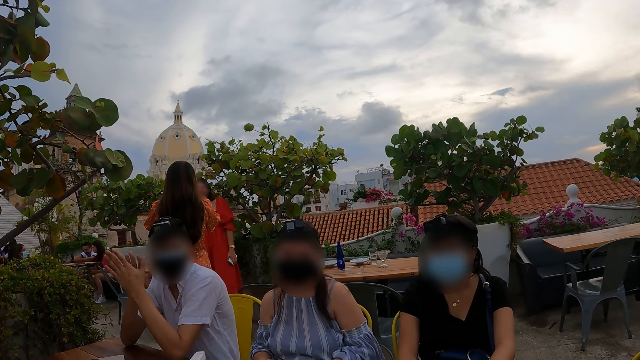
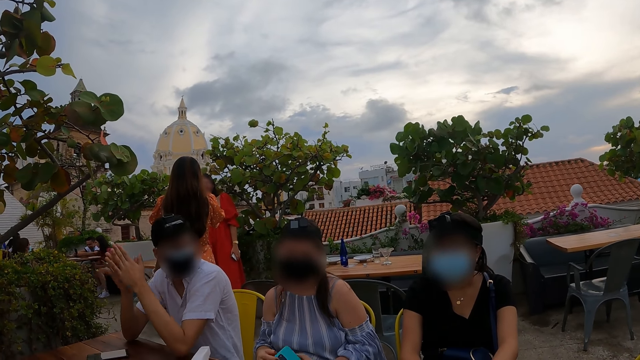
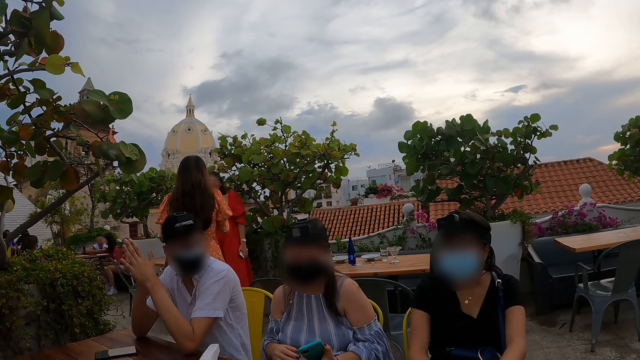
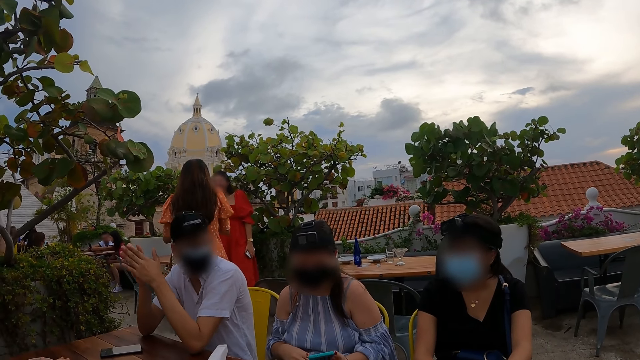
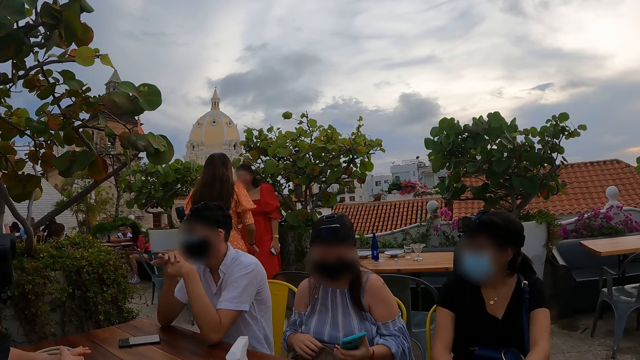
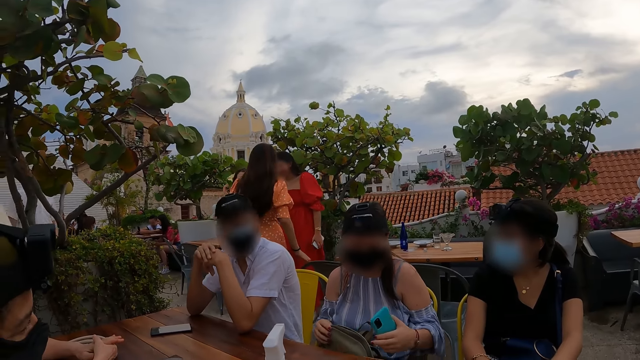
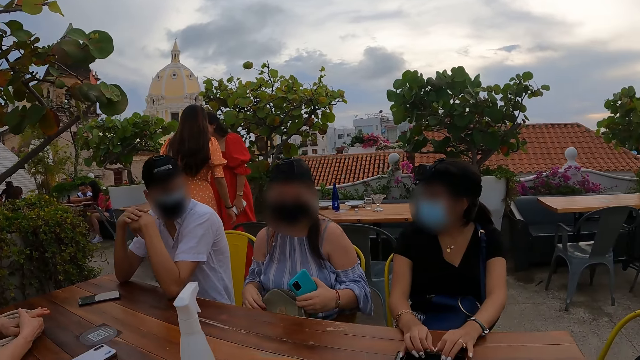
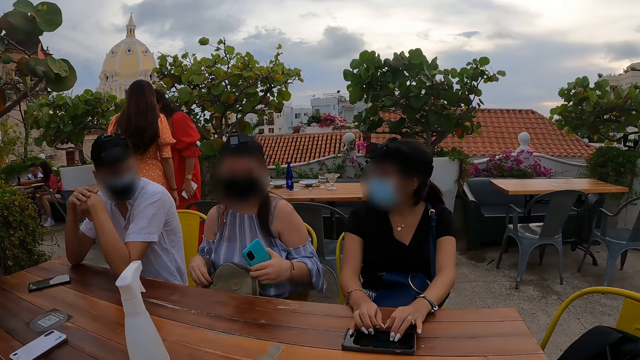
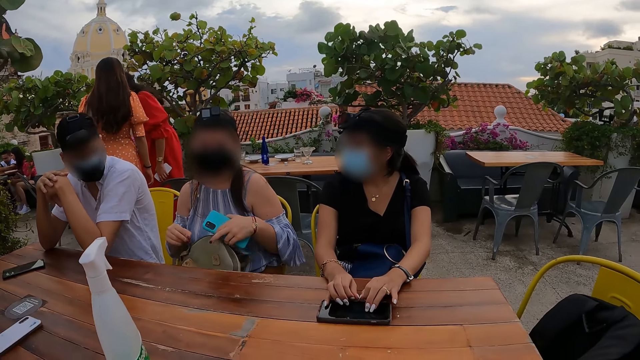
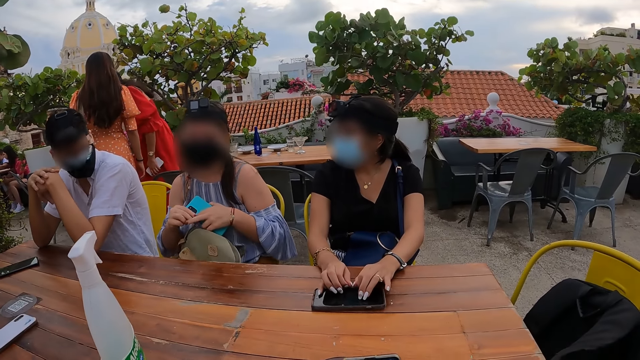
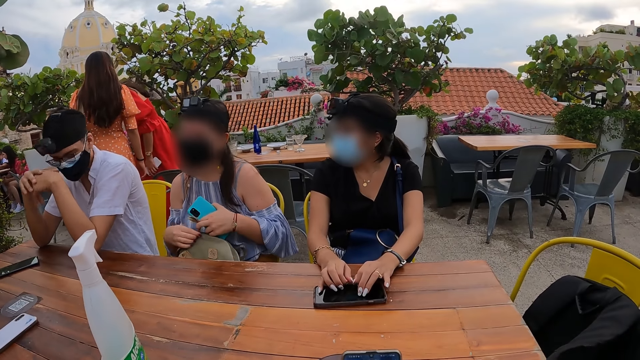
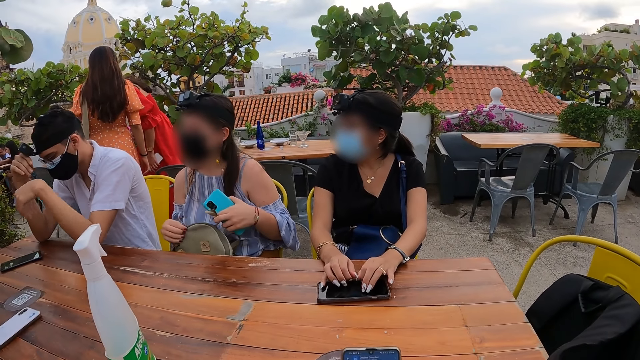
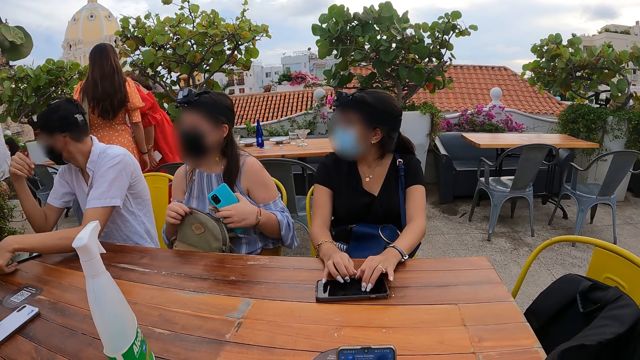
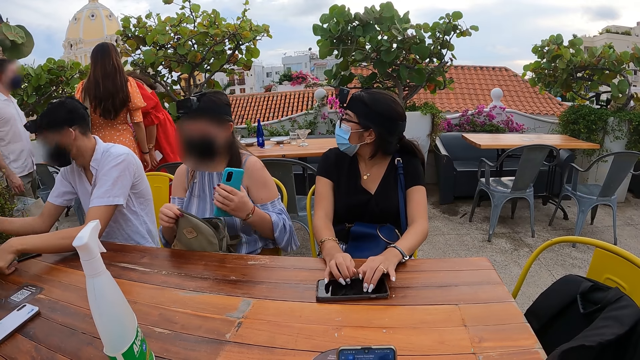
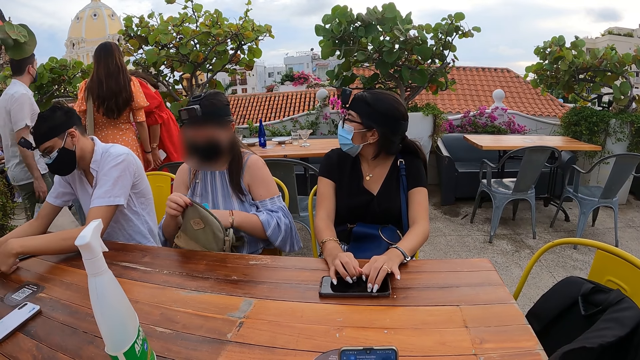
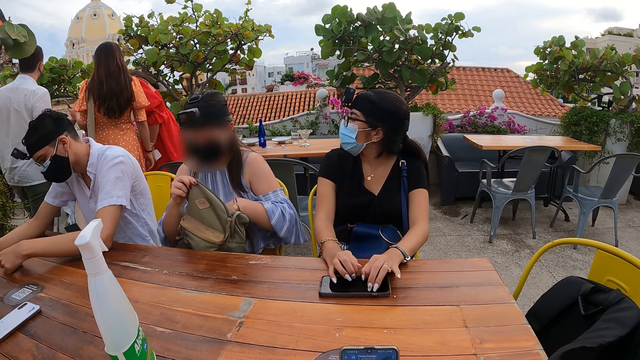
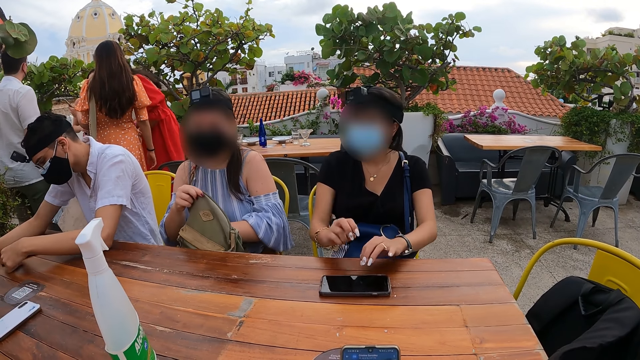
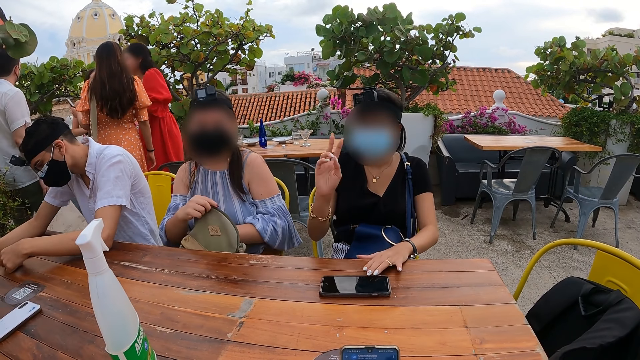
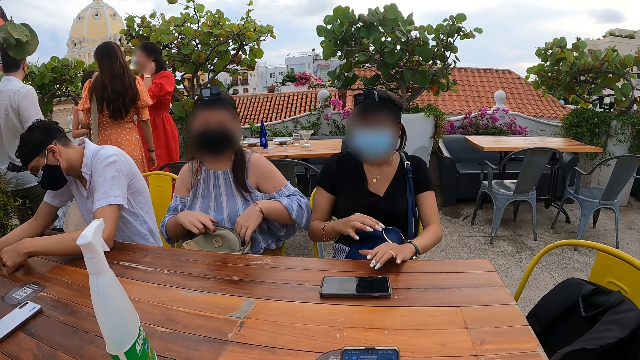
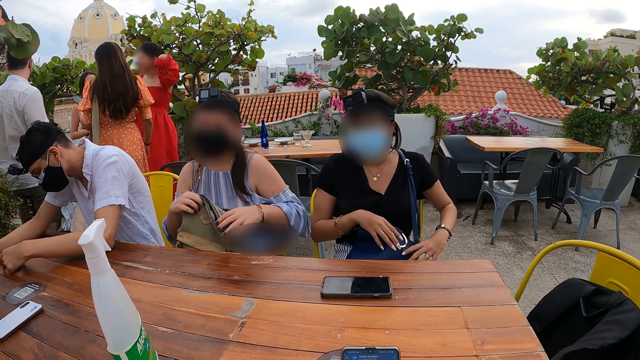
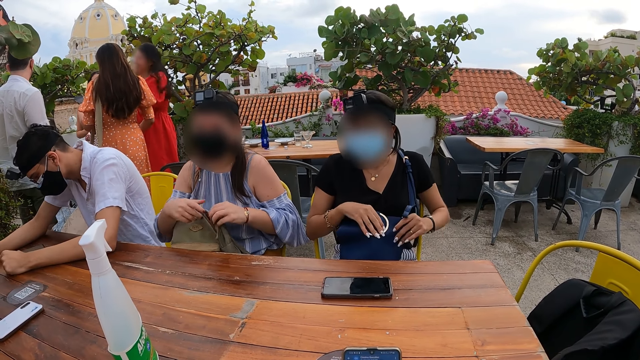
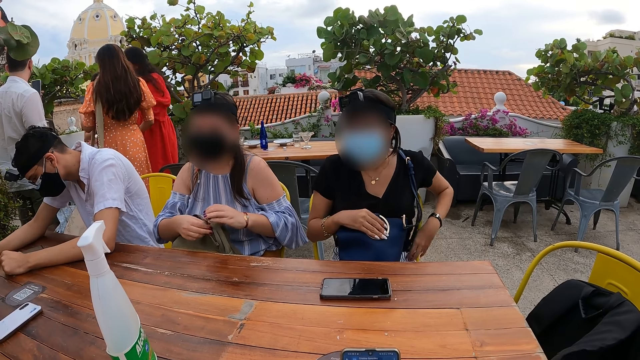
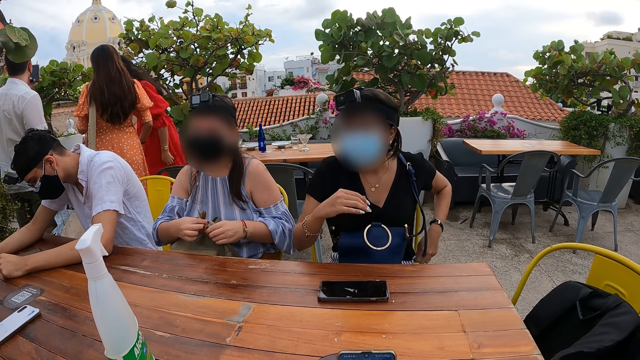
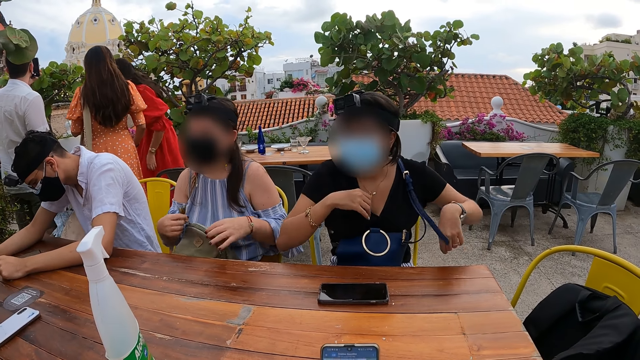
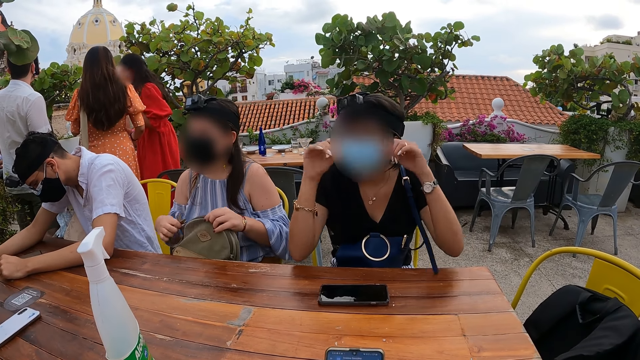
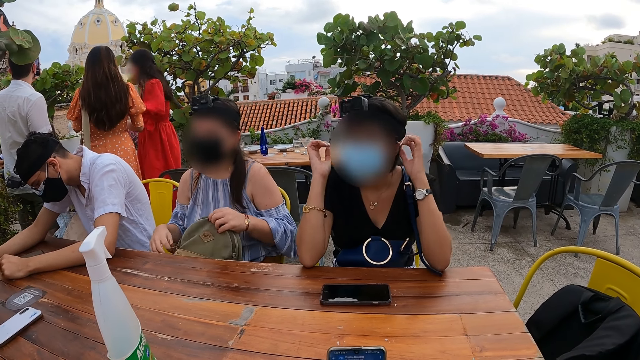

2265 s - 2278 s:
The man rubs his hands together on each other. The woman unzips a bag on her lap with both hands. The woman drops the phone in her left hand inside the bag. The man operates the phone on the table with his hands. Another woman gesticulates with her right hand and adjusts the bag on her lap with both hands. The first woman zips the bag on her lap with both hands. The other woman adjusts her cloth with her left hand.

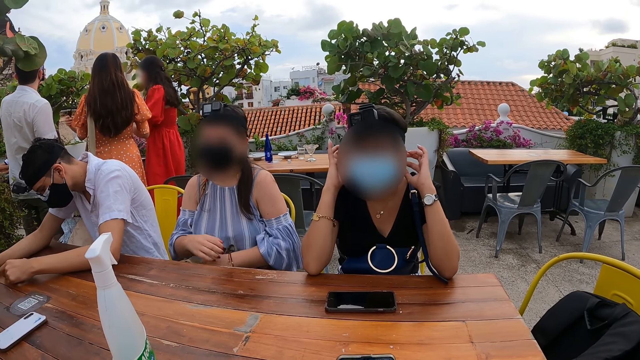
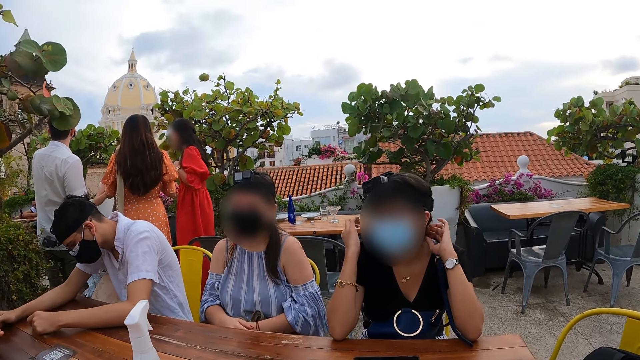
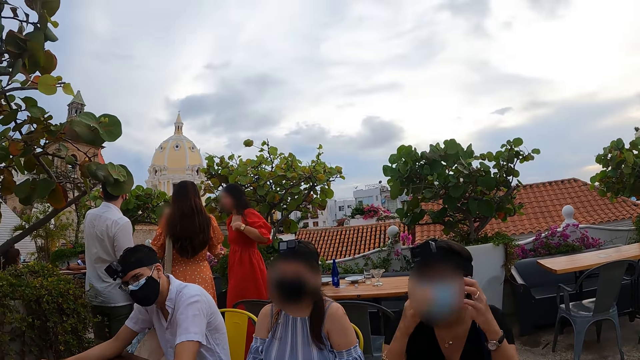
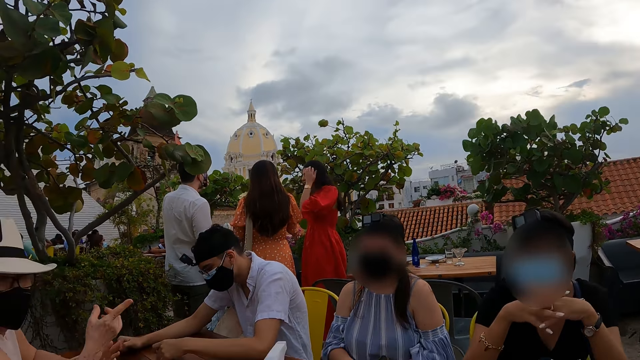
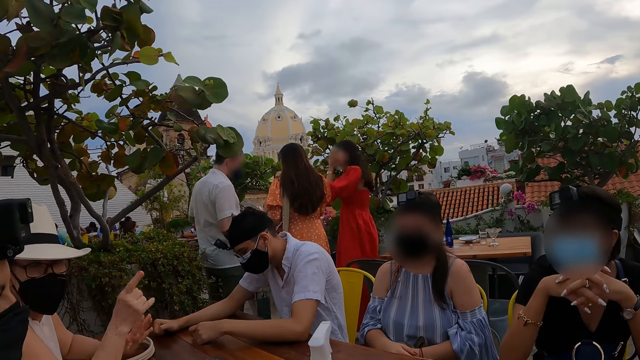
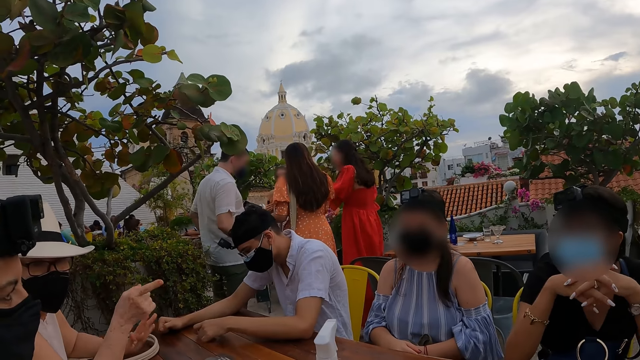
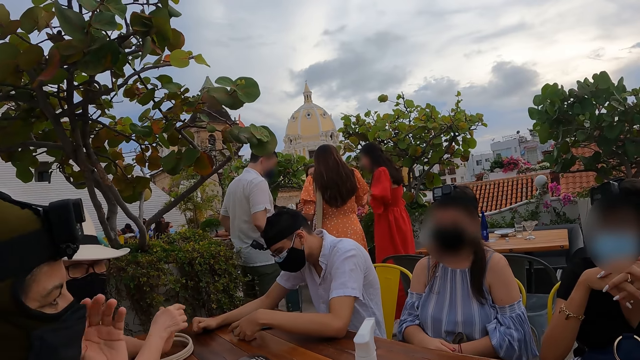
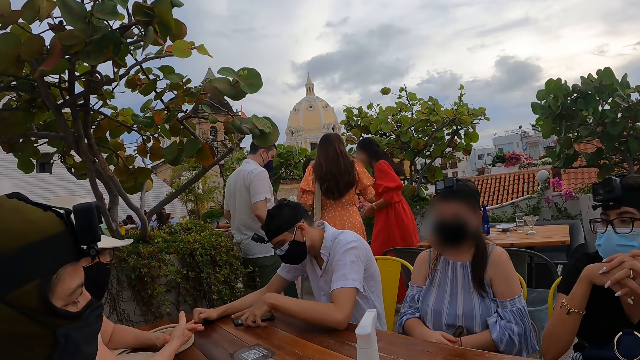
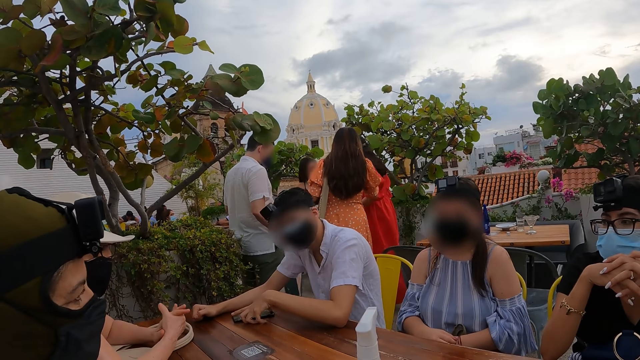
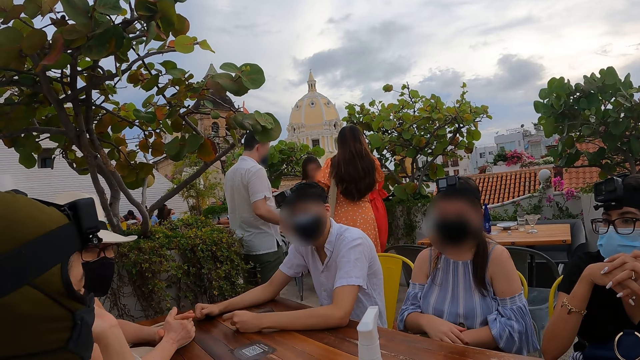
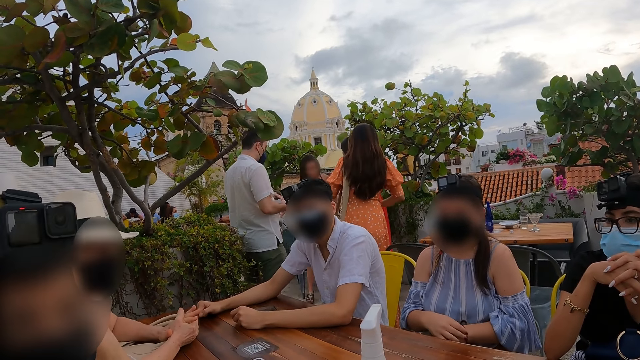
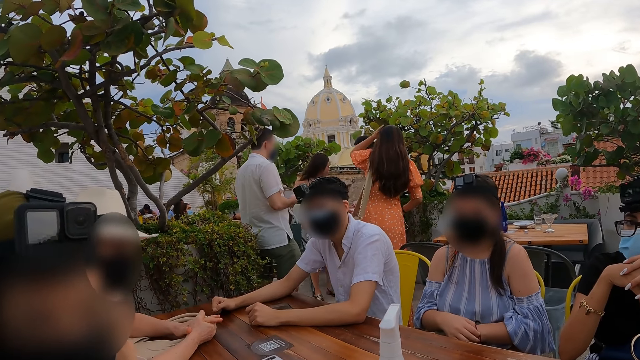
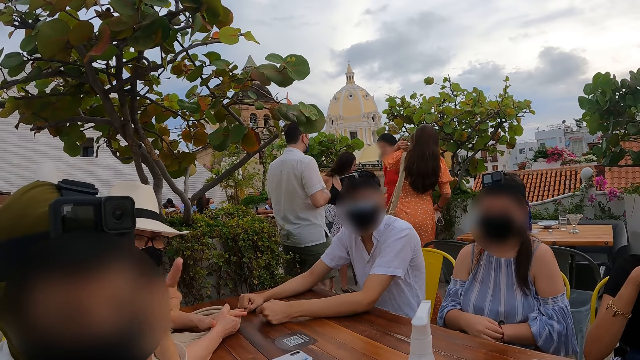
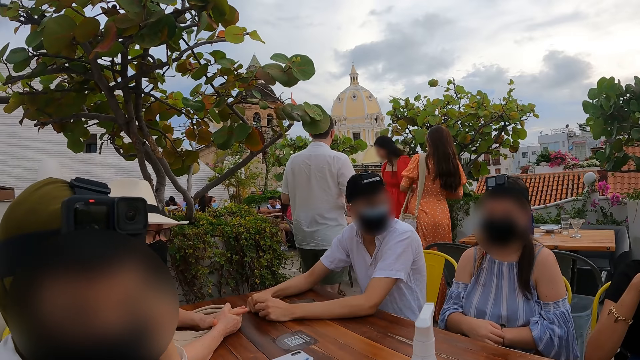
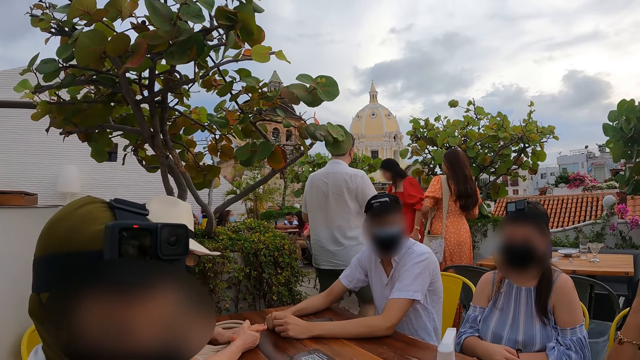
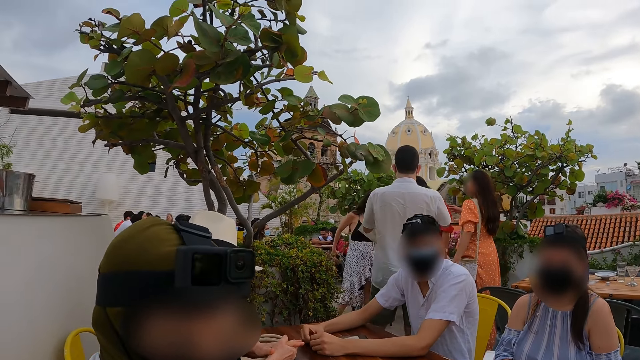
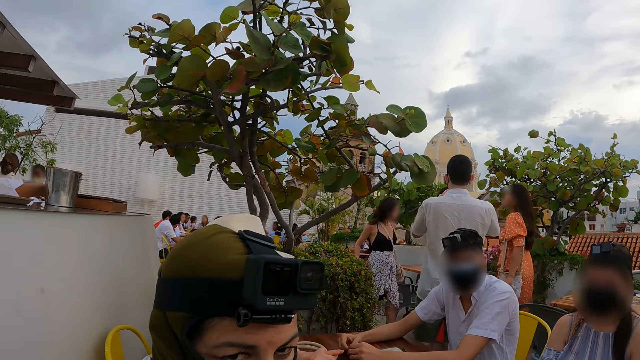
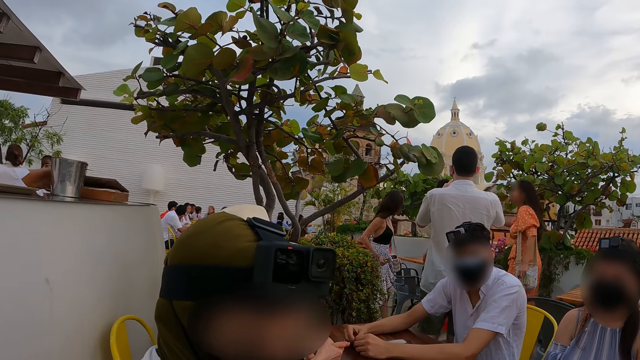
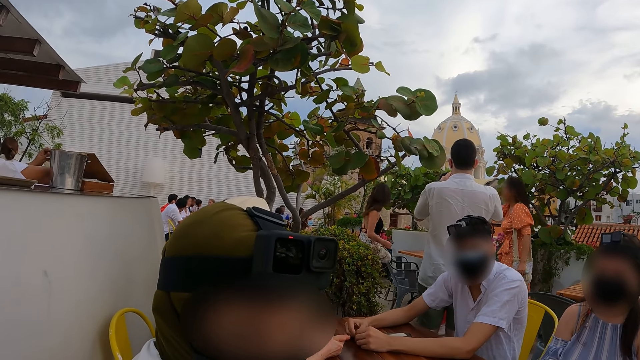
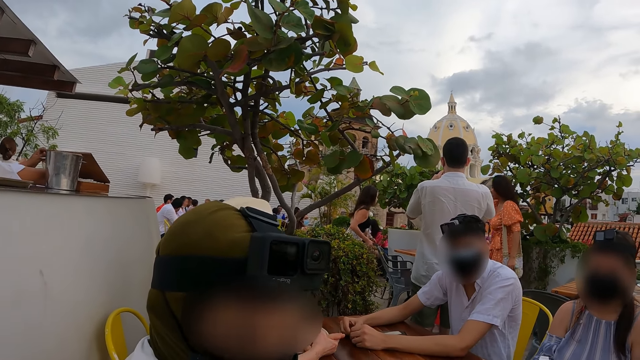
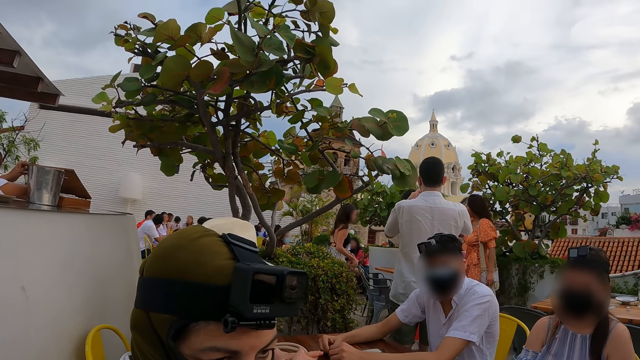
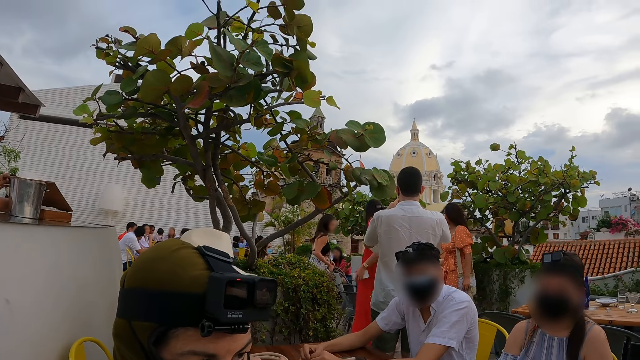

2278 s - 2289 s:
The woman adjusts her hair with both hands. Another woman gesticulates with her right hand. The camera wearer looks around.
